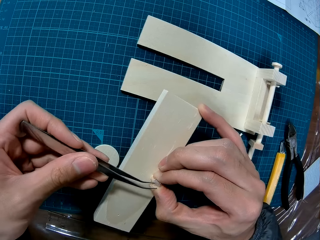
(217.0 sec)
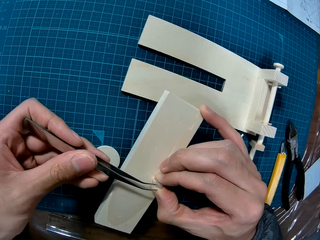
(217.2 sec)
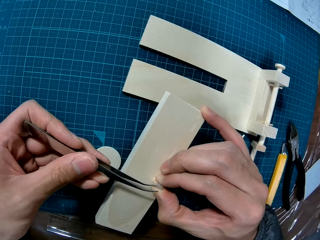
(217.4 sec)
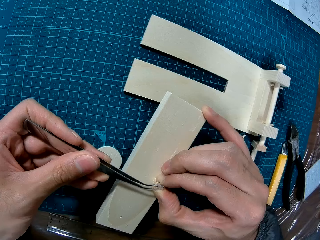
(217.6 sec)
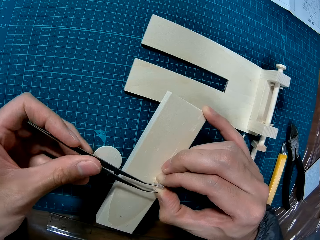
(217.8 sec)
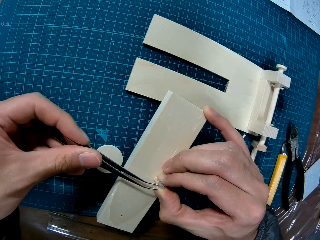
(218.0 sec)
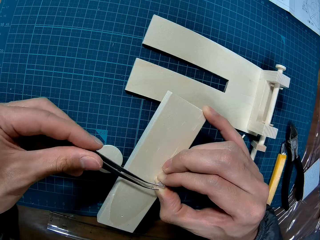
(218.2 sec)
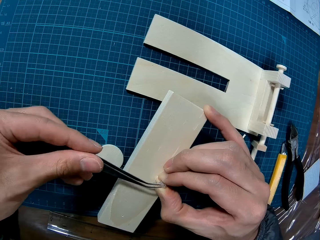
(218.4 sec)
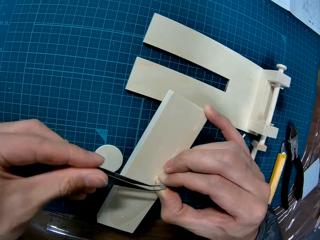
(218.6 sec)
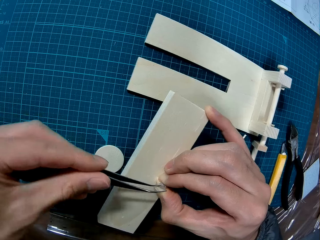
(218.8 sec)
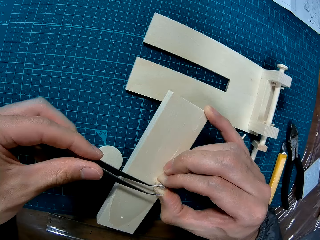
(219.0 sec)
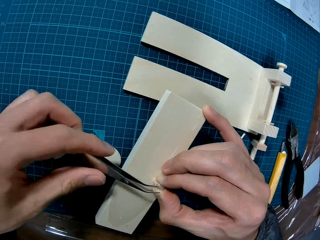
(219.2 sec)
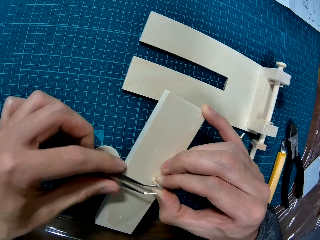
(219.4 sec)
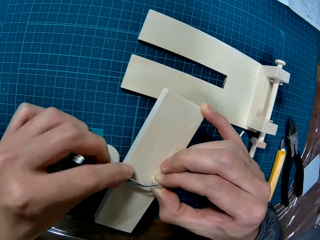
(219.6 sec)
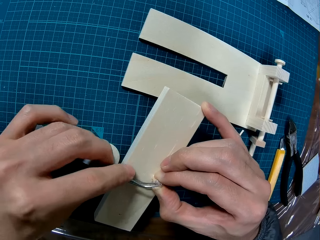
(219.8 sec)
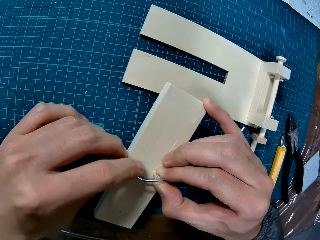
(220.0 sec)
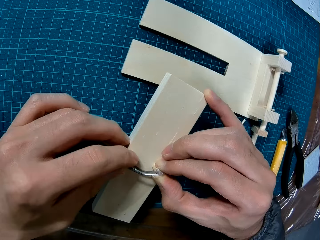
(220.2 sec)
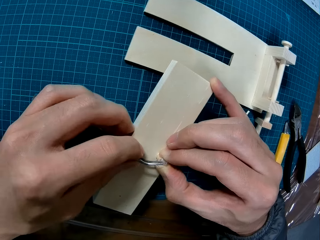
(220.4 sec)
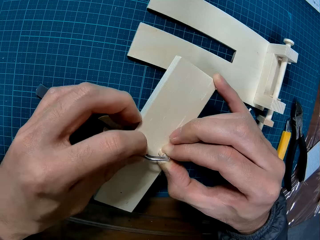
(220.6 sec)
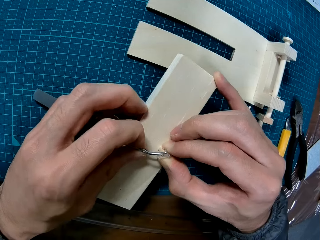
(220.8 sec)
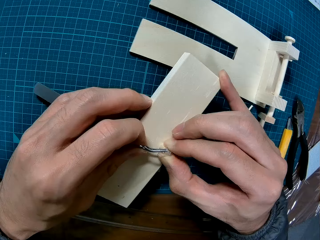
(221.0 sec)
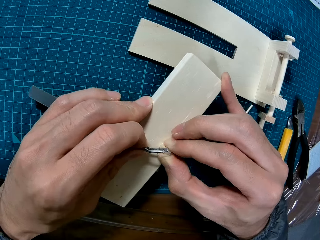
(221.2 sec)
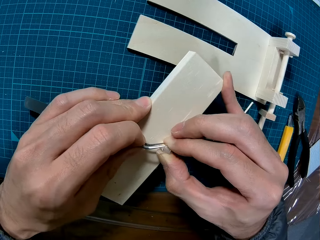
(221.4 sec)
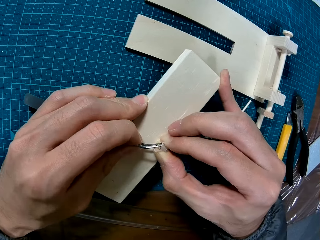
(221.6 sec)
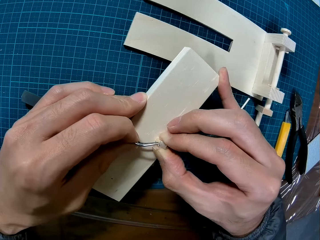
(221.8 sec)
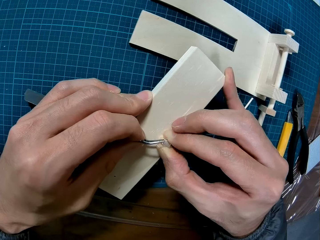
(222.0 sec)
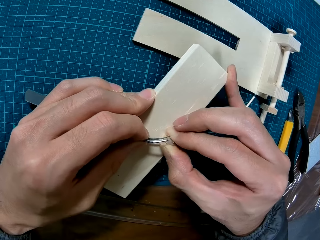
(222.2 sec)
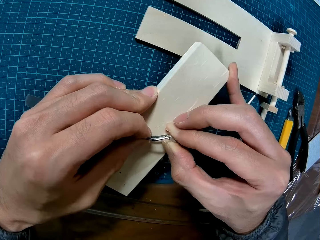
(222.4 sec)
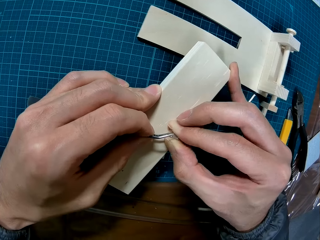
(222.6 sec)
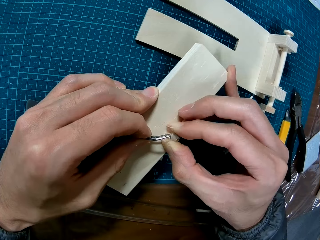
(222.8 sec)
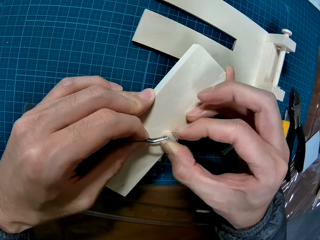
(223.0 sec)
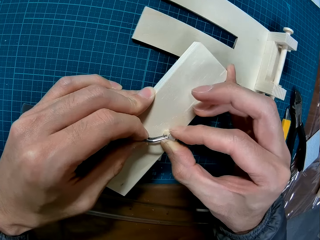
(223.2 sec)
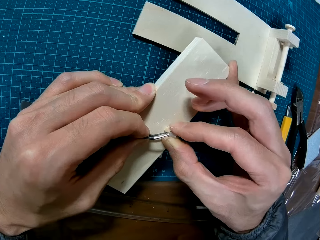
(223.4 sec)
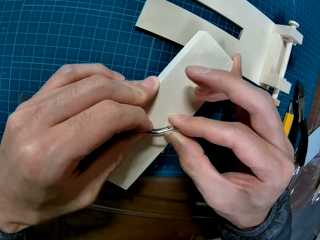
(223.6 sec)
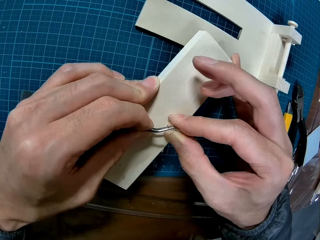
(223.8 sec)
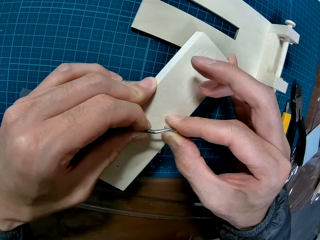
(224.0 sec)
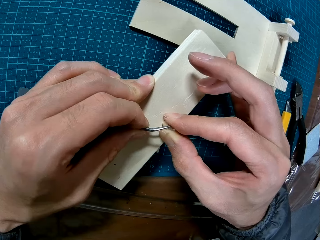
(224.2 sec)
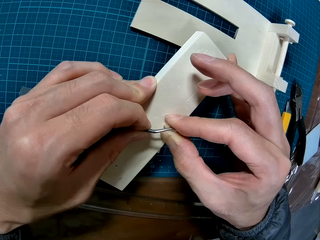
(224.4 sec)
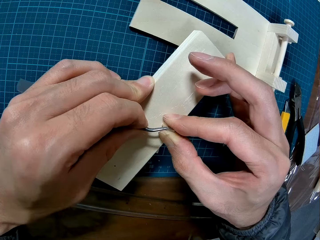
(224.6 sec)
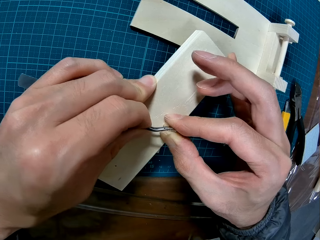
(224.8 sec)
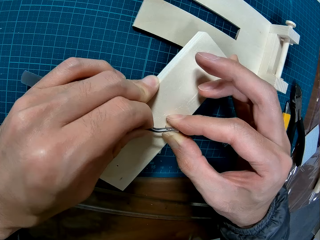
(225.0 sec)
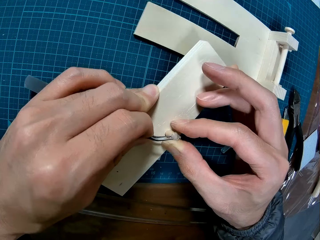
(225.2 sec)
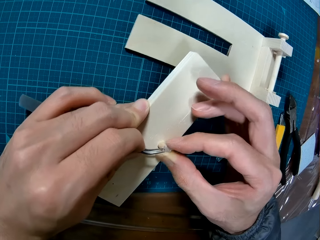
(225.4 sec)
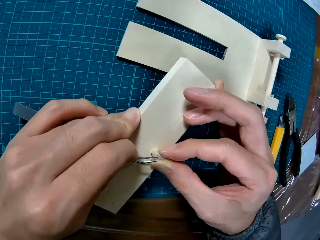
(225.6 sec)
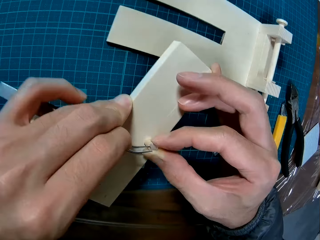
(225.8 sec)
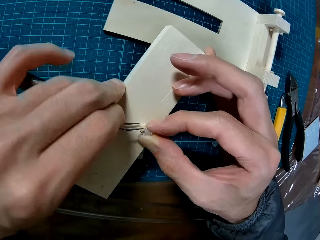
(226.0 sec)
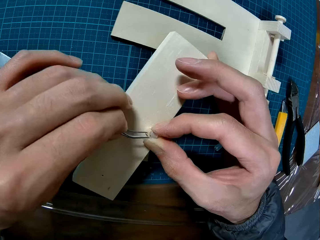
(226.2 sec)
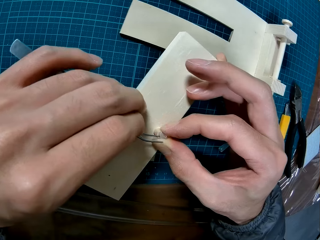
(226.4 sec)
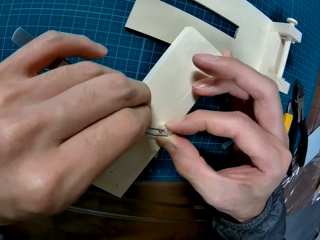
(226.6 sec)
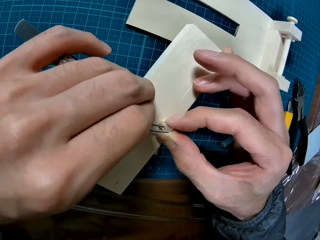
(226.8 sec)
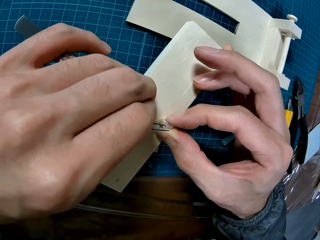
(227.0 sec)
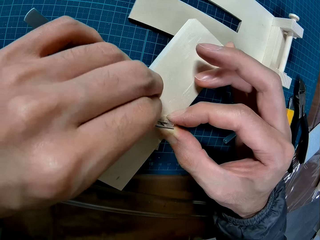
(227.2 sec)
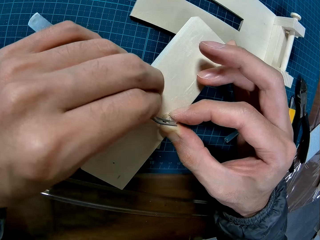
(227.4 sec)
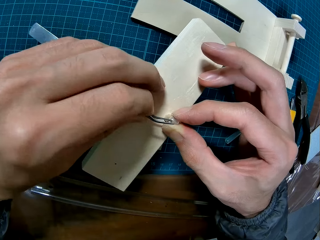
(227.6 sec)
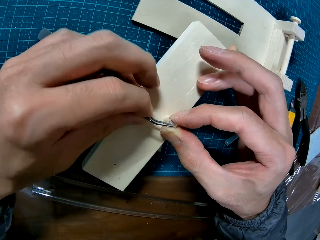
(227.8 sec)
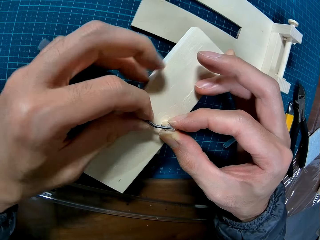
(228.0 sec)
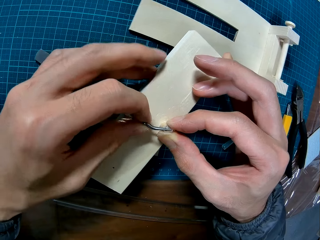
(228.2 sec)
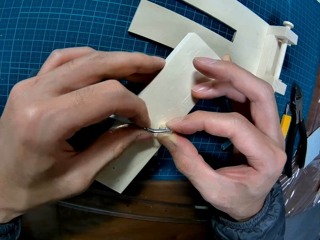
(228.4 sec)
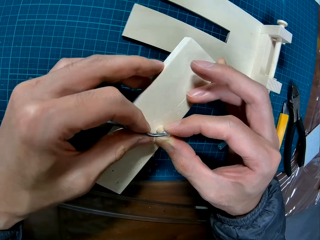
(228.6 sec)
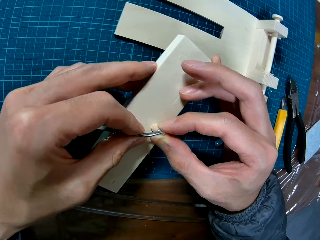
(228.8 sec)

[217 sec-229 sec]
The camera wearer pushes the piece of transparent rubber tube on the wooden frame with the pair of tweezers.

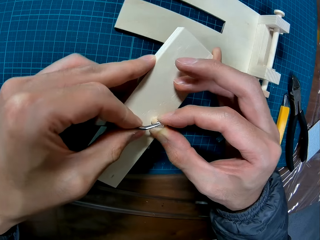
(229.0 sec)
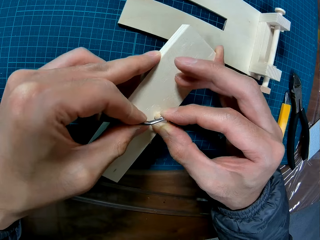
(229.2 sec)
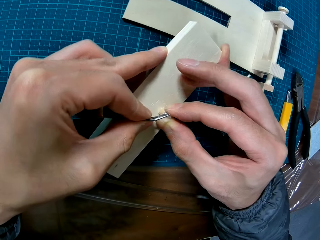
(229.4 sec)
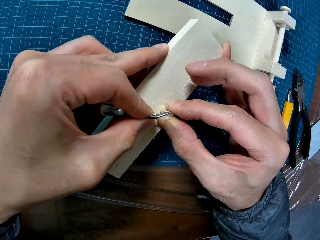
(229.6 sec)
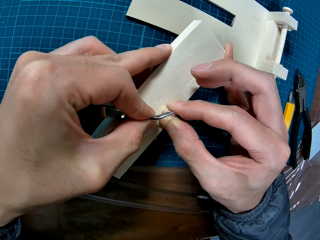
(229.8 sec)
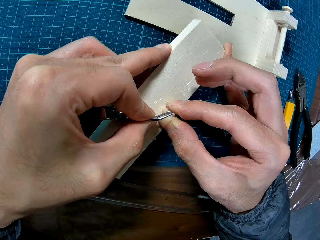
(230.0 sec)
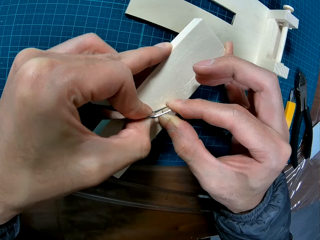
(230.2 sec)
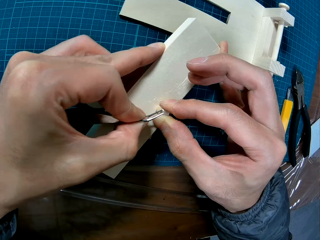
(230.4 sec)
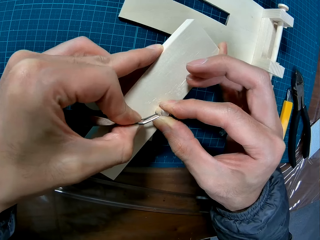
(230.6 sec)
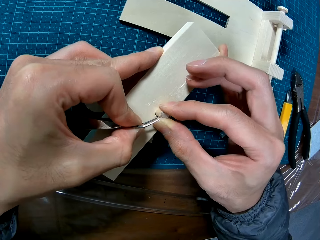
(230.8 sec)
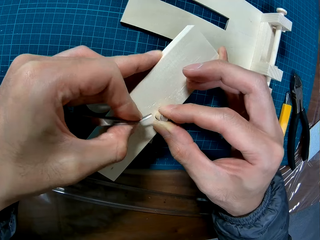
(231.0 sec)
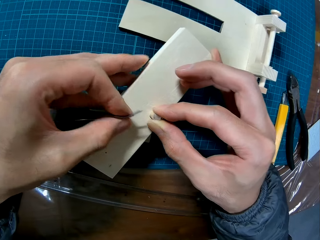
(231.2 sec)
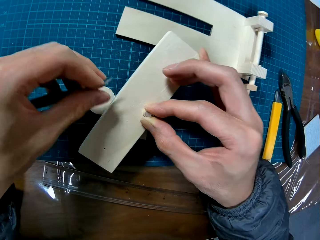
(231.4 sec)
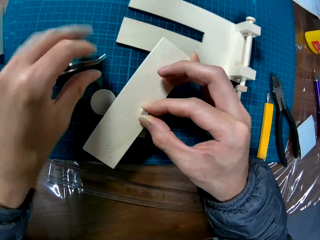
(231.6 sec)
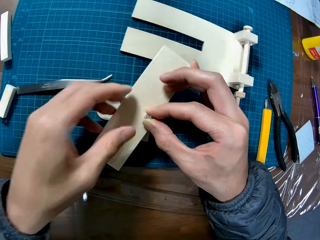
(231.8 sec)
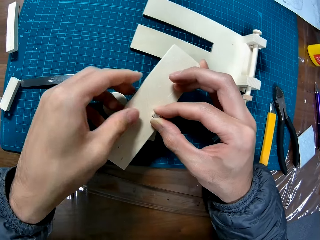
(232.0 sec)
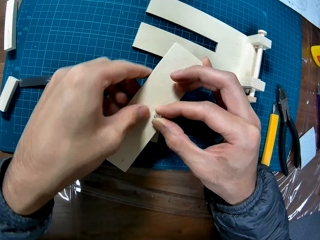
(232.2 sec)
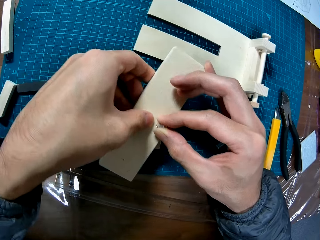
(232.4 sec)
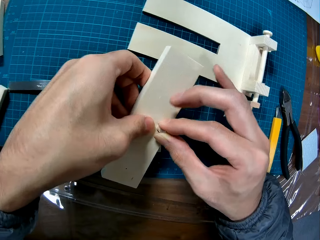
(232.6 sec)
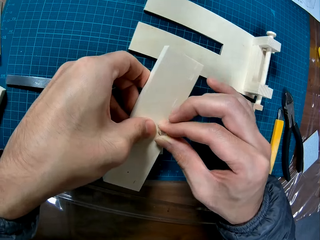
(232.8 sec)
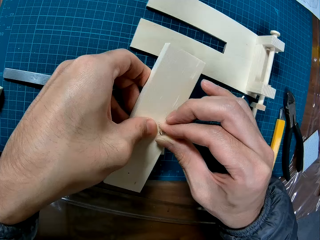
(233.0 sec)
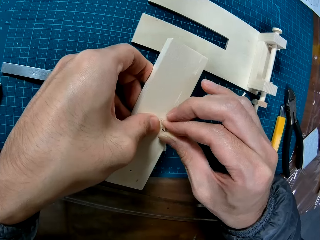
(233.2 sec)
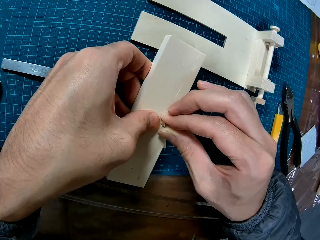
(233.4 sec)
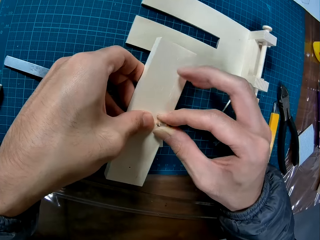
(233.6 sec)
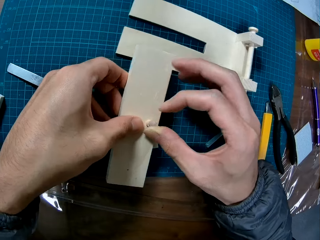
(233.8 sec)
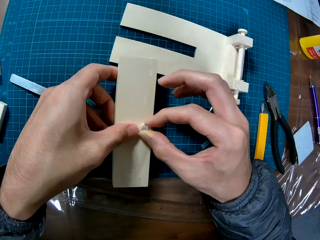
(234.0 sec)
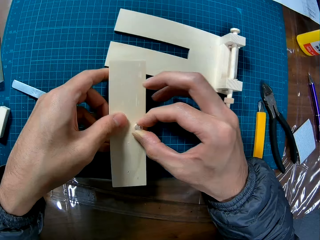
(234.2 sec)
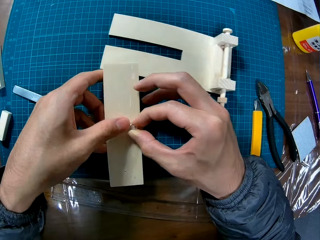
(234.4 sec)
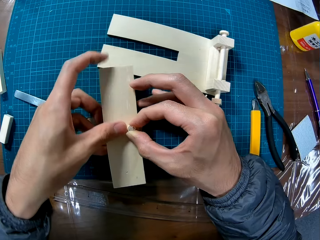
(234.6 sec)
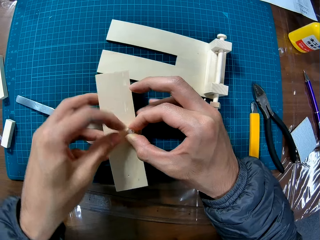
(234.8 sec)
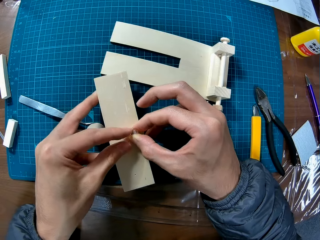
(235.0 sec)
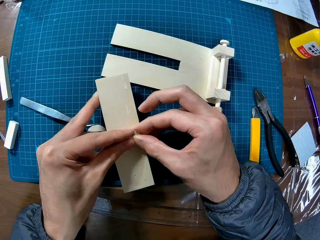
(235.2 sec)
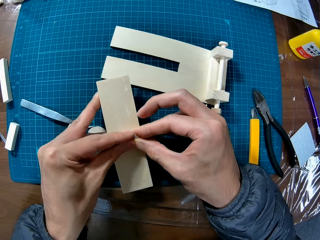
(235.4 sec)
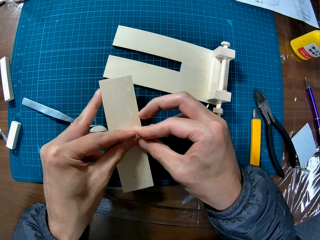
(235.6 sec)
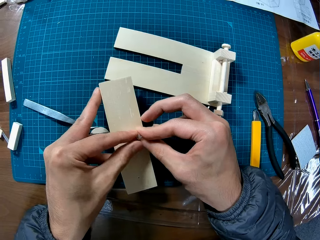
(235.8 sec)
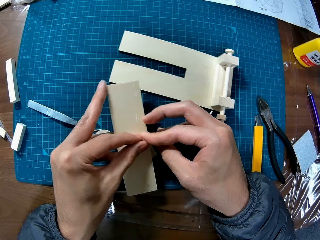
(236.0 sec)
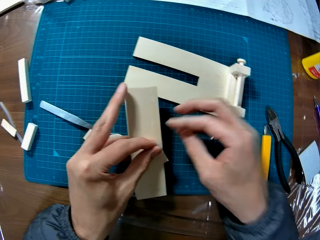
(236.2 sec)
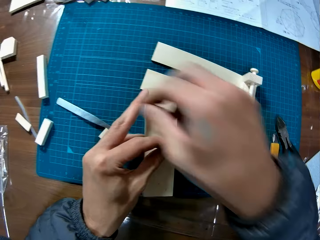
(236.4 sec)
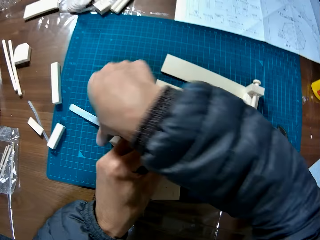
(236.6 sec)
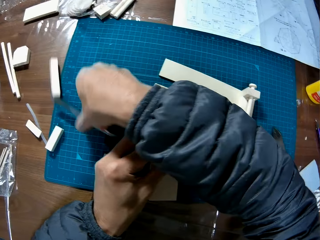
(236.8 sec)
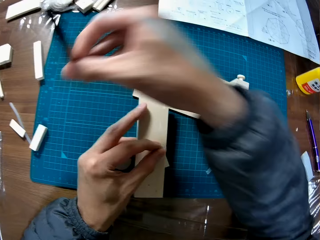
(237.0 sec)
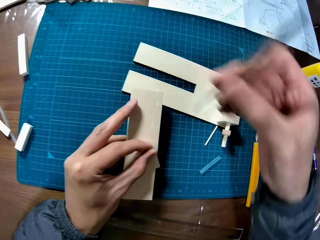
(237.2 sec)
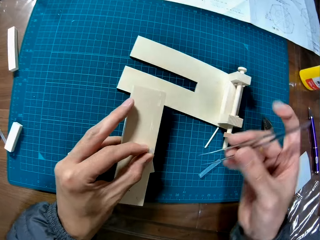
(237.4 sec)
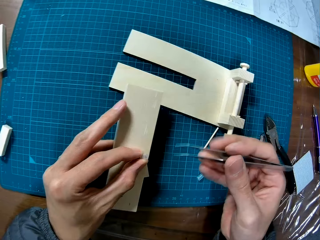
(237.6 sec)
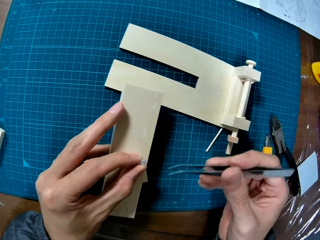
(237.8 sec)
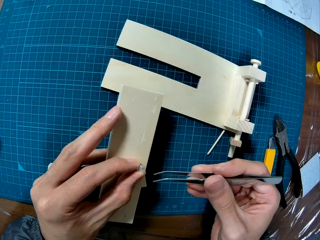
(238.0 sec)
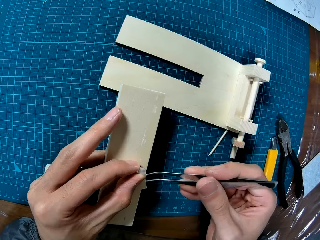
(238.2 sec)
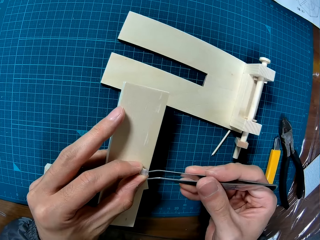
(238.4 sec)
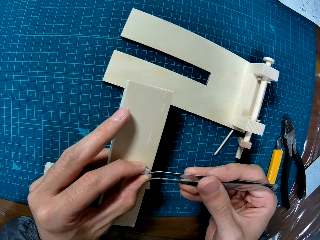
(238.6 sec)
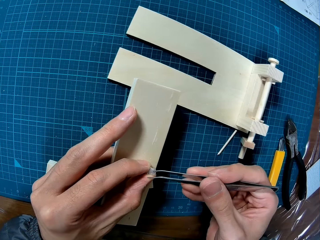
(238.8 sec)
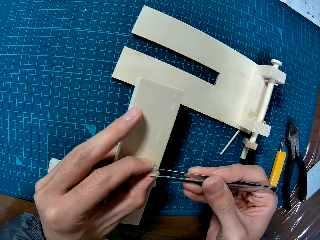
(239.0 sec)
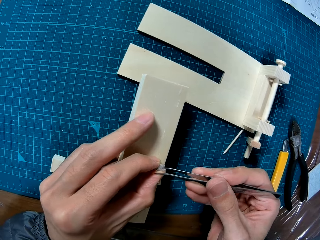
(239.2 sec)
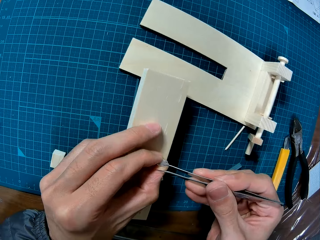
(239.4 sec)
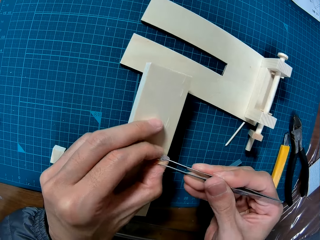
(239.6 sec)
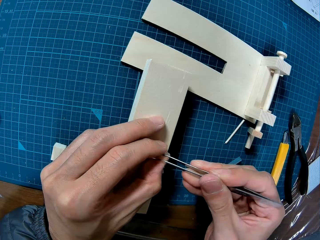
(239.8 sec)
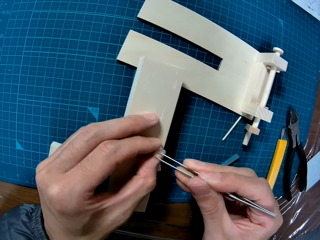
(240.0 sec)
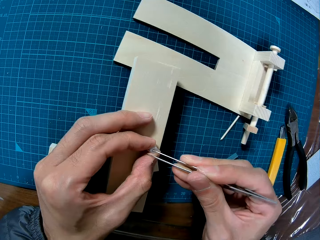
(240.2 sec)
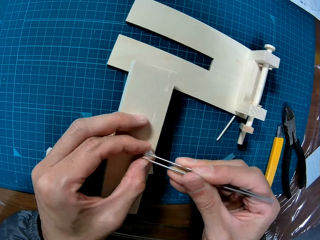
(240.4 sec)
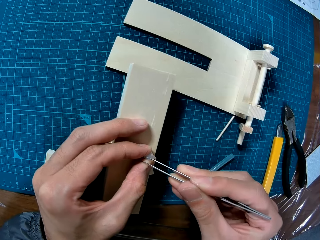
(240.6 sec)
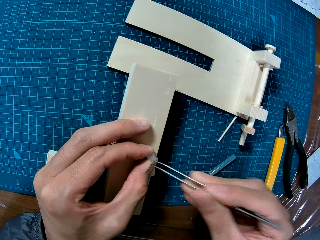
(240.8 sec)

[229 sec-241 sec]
The camera wearer drops the pair of tweezers on the table. He attempts to fix something with his hands. He pushes the piece of transparent rubber tube on the wooden frame with his hands. He picks up the pair of tweezers from the table. He attempts to fix something using the tweezers. He pushes the piece of transparent rubber tube on the wooden frame with the pair of tweezers.
